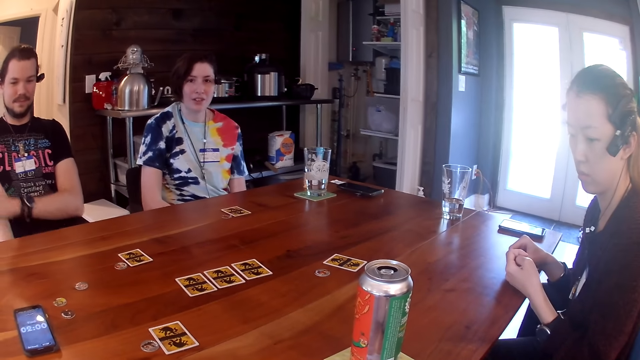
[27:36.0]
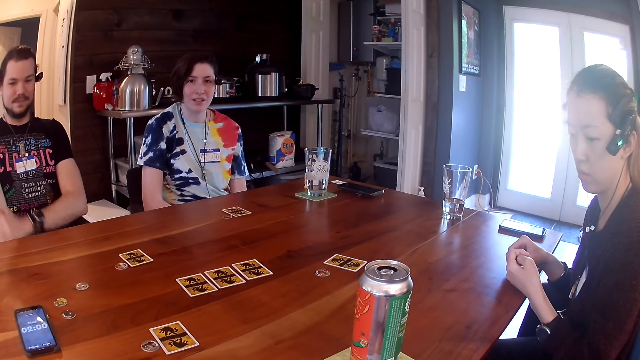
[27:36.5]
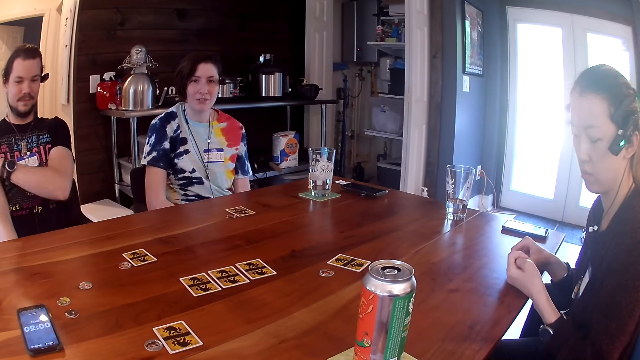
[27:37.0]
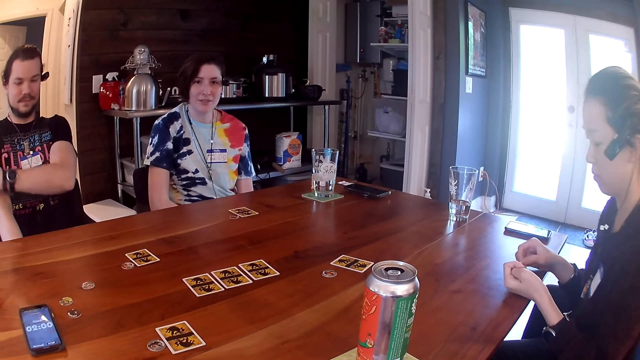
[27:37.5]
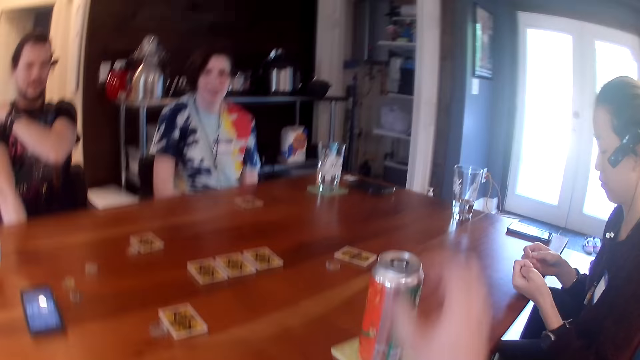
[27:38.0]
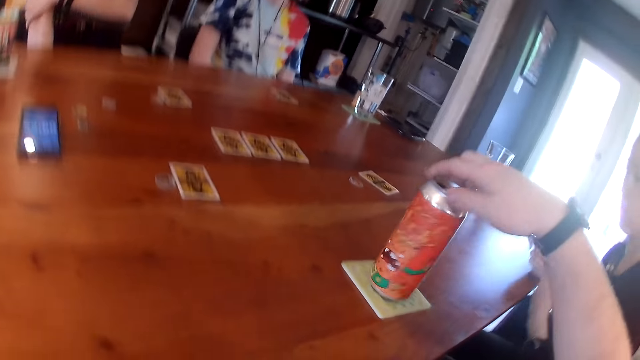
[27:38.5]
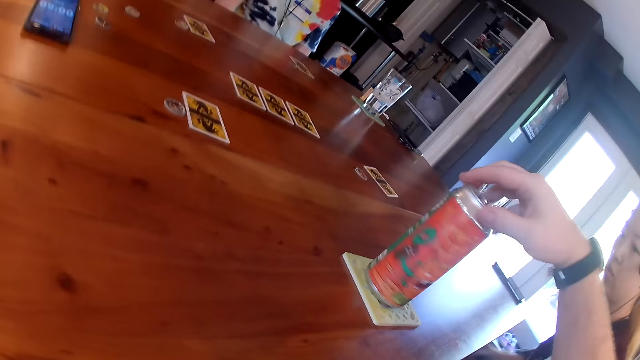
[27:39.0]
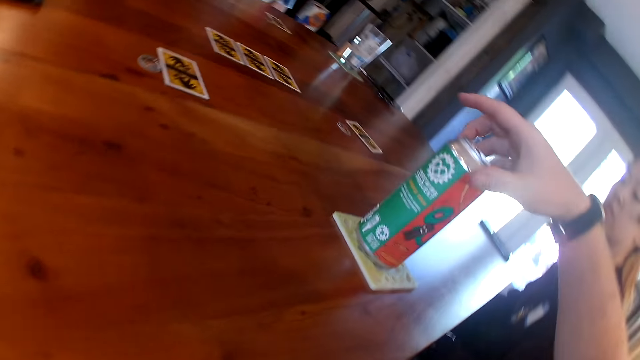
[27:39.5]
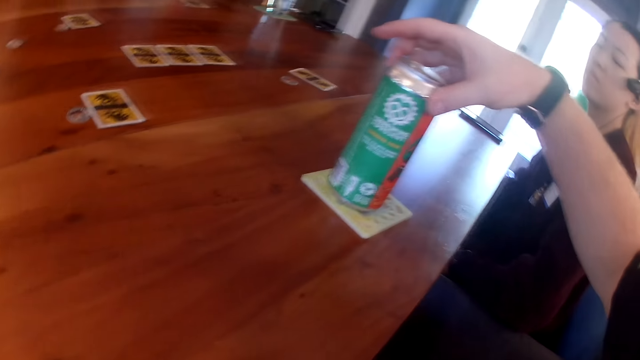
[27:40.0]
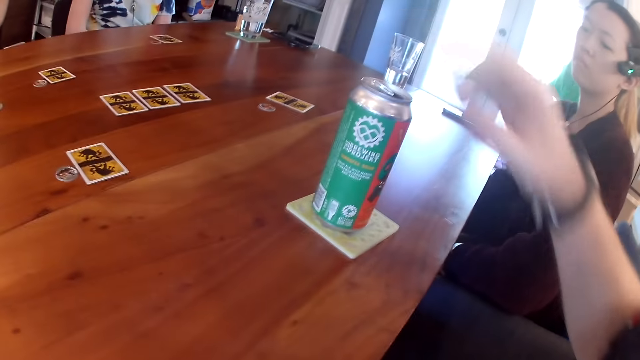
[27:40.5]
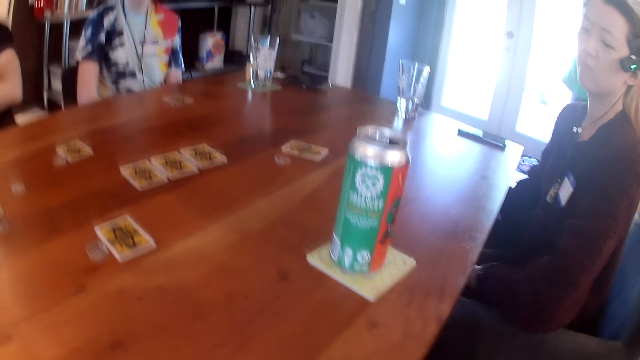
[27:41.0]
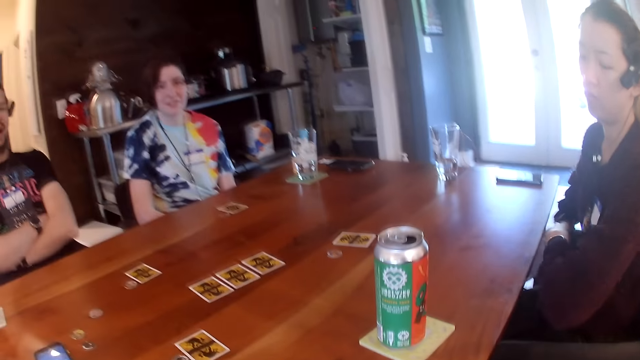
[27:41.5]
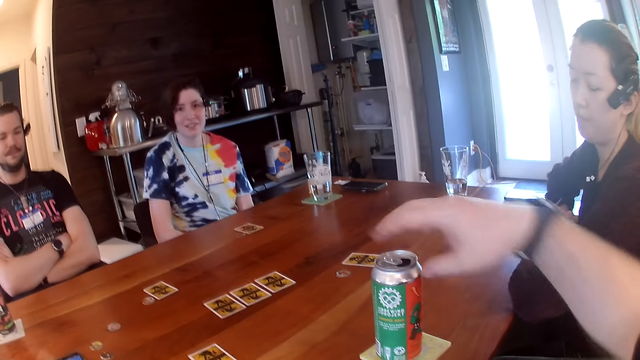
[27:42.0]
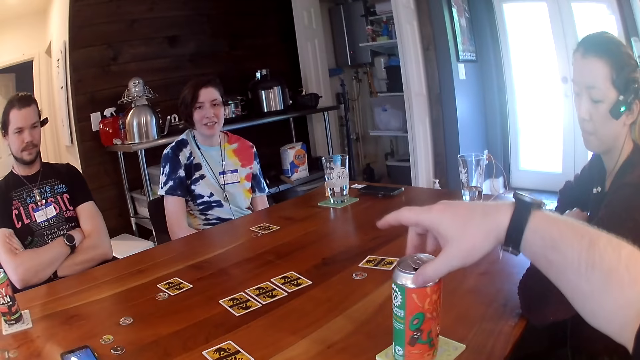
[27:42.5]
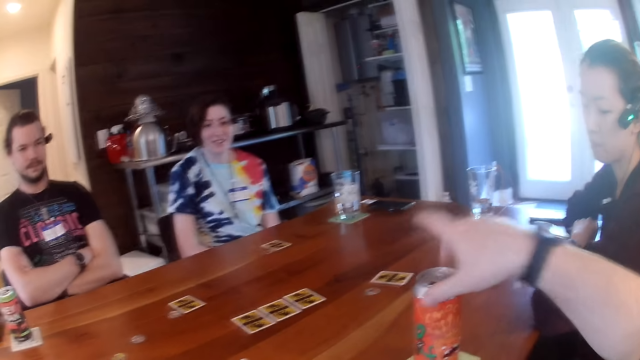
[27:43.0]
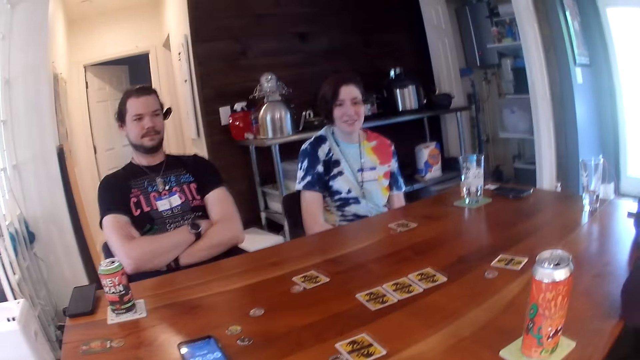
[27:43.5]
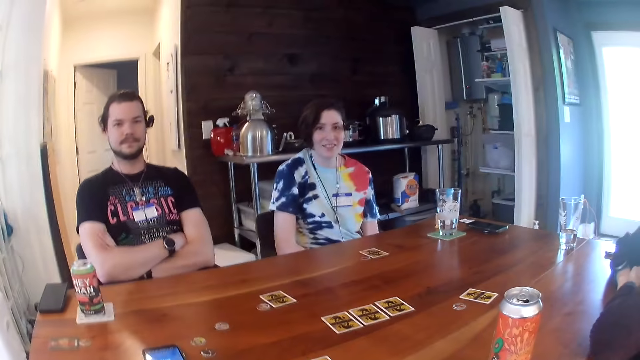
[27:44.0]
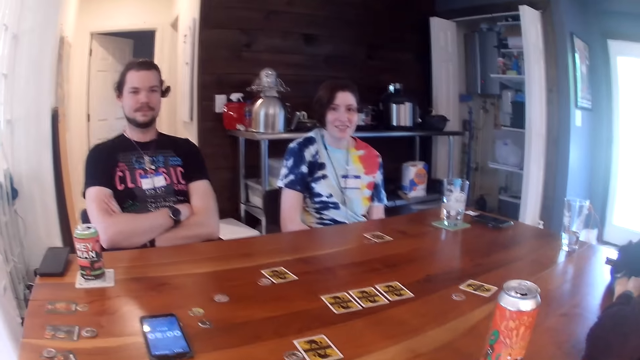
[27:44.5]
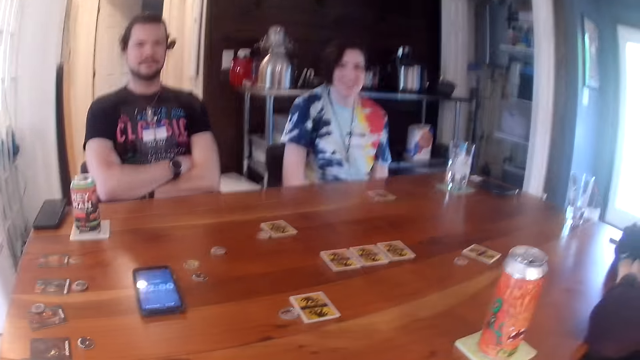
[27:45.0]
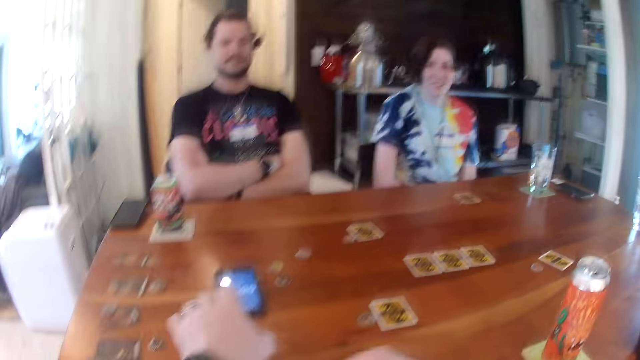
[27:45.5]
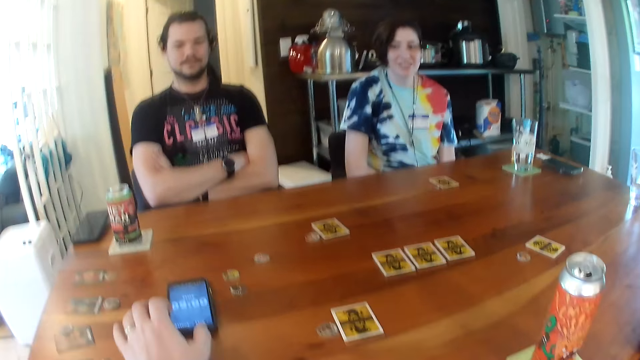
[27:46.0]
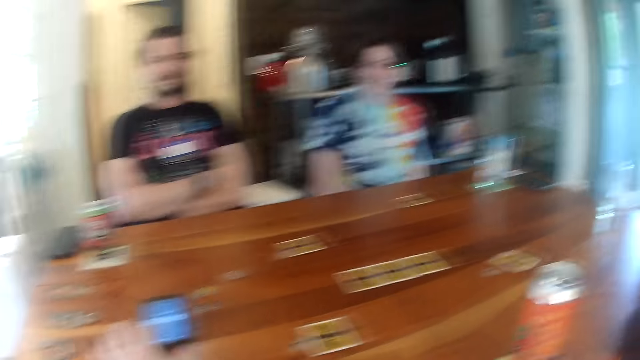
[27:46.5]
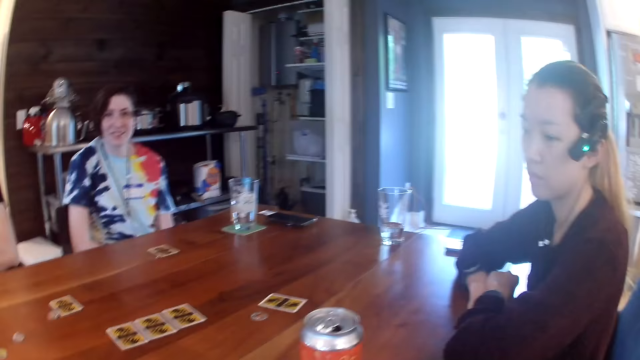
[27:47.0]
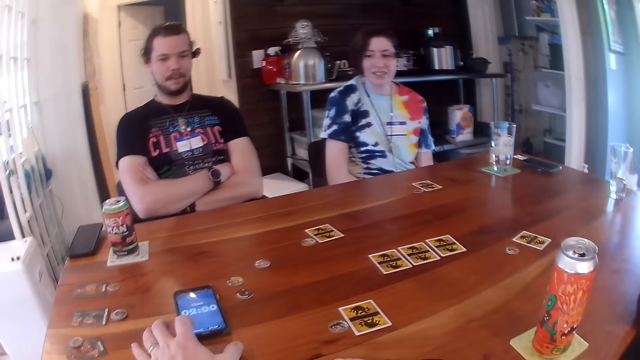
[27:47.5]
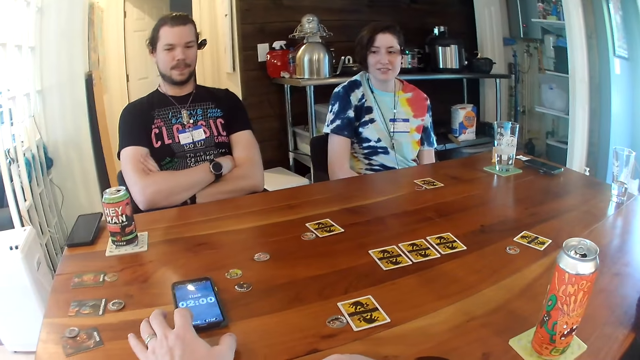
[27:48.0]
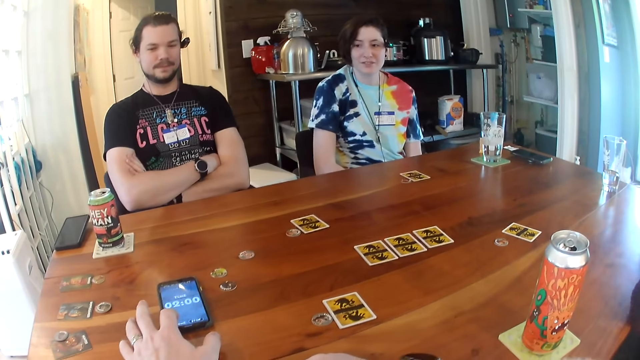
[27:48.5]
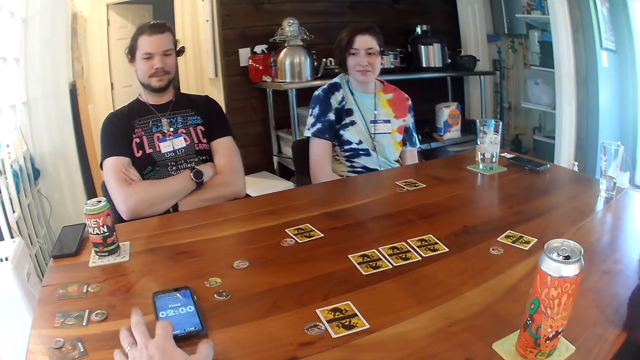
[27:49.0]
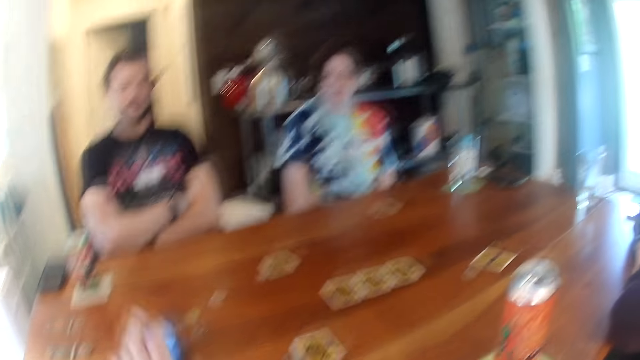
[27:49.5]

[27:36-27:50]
The camera wearer turns the can on the table with his right hand. He holds the can. He touches the phone on the table with his left hand. He holds the phone.

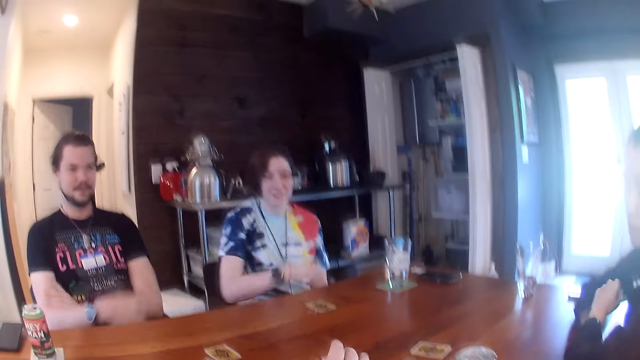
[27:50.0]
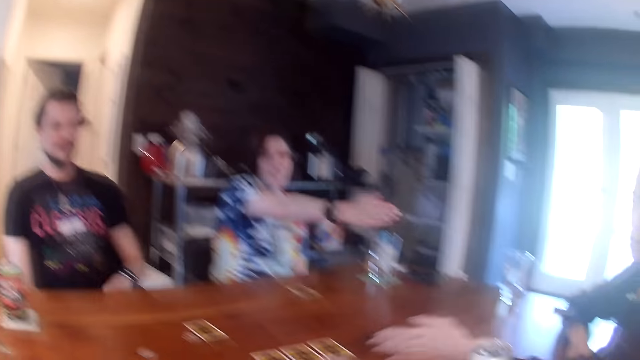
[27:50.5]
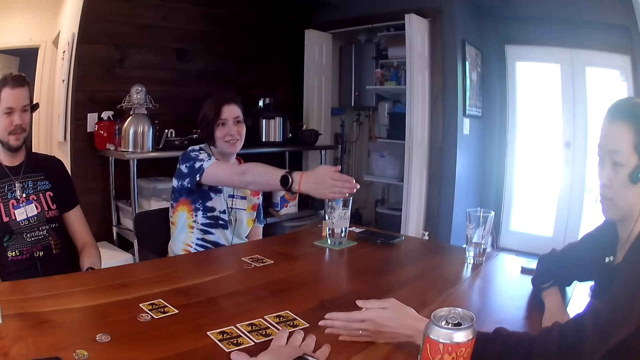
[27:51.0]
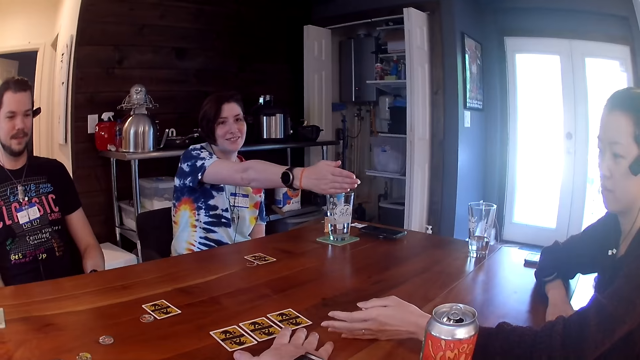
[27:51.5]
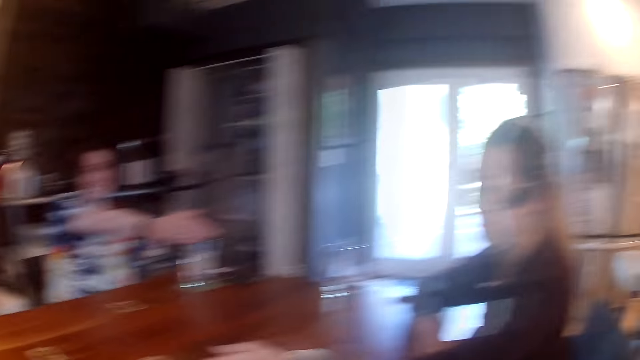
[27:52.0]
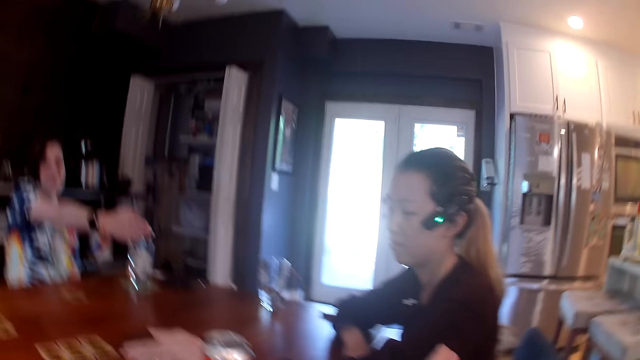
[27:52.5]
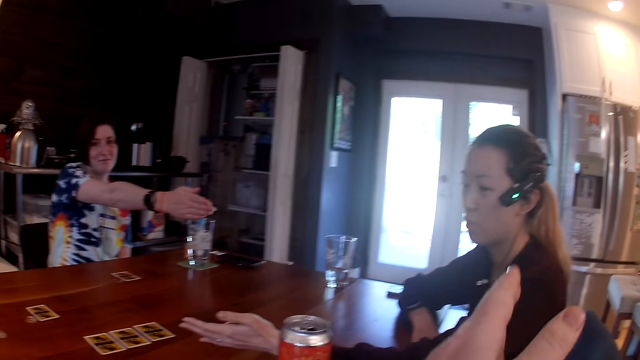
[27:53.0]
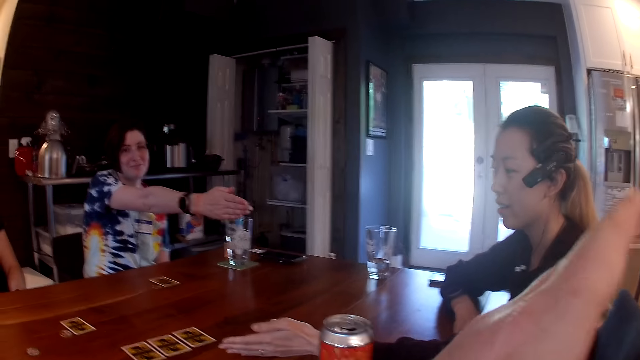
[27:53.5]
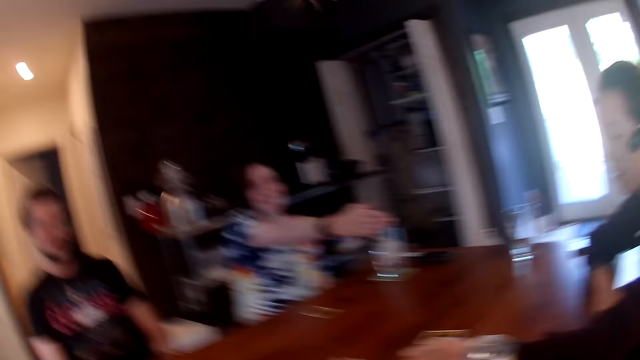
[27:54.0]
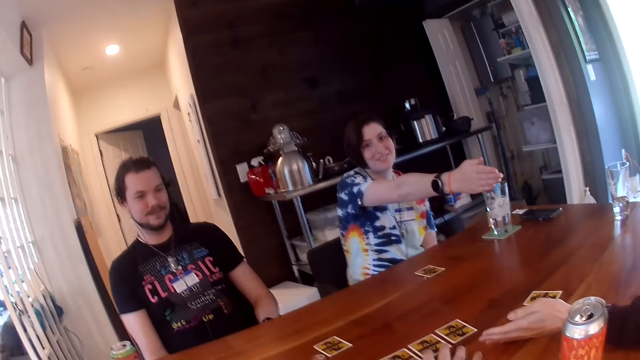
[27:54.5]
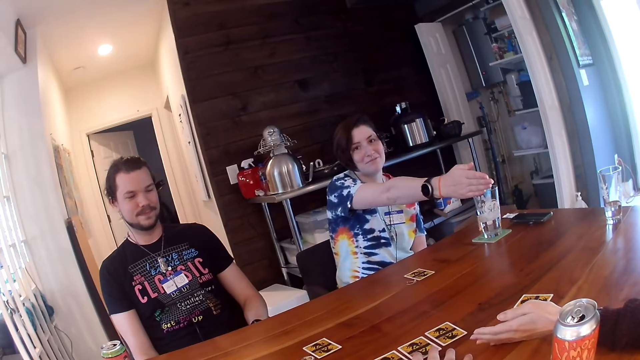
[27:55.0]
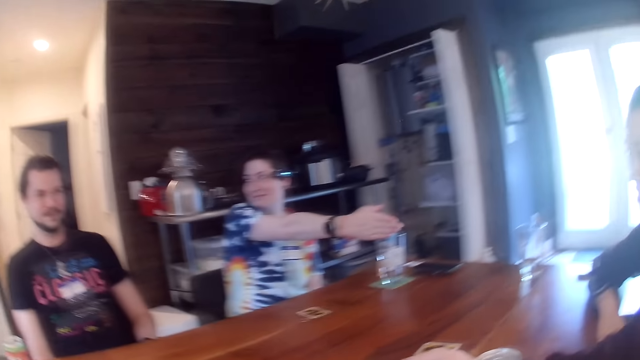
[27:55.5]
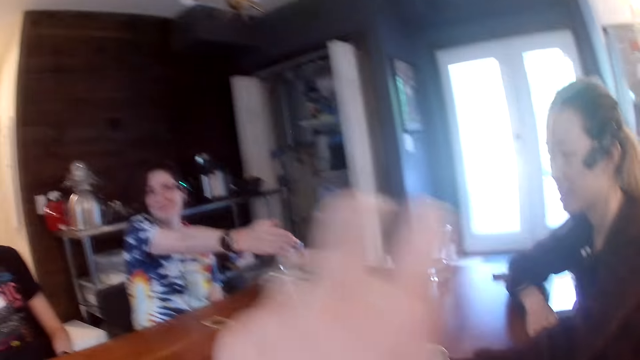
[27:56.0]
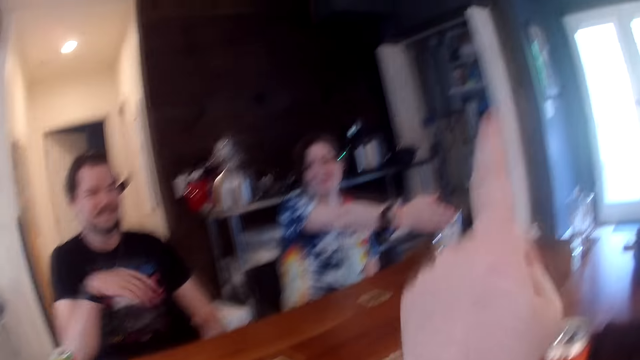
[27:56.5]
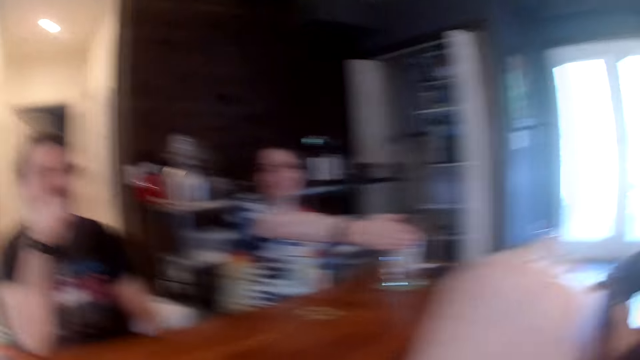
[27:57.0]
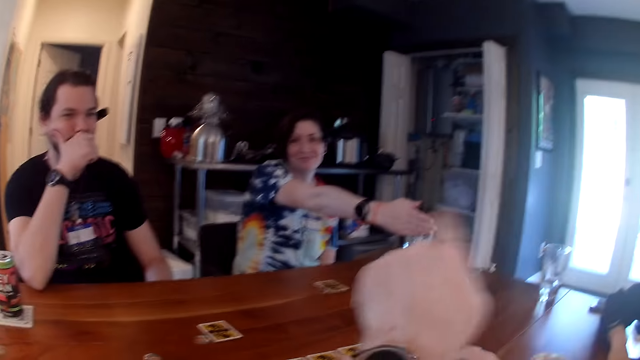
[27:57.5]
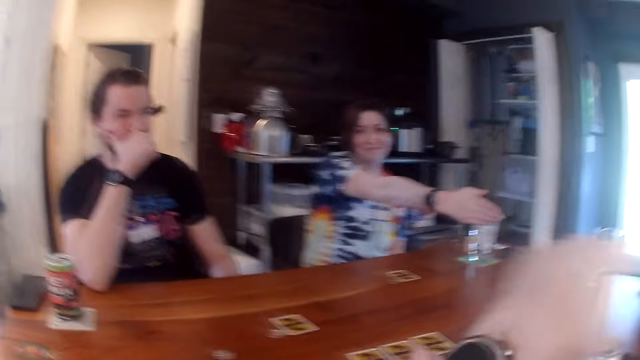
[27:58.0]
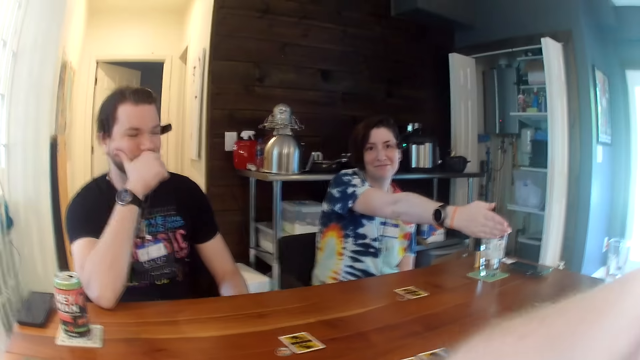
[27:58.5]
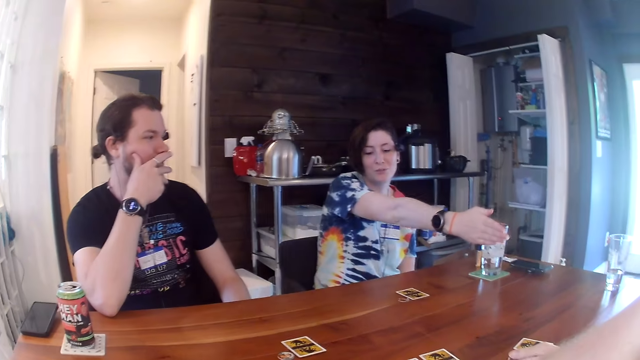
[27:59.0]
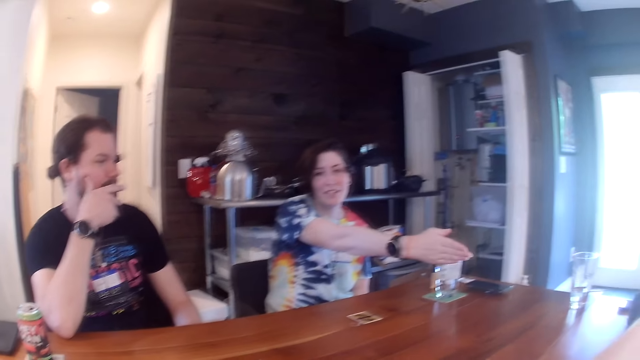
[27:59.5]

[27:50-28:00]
A lady puts a hand on a glass. The camera wearer talks with the group.
